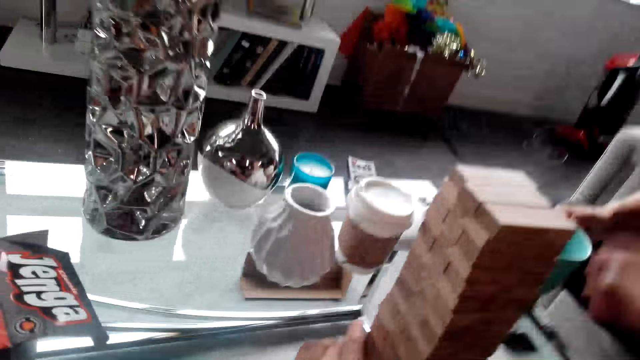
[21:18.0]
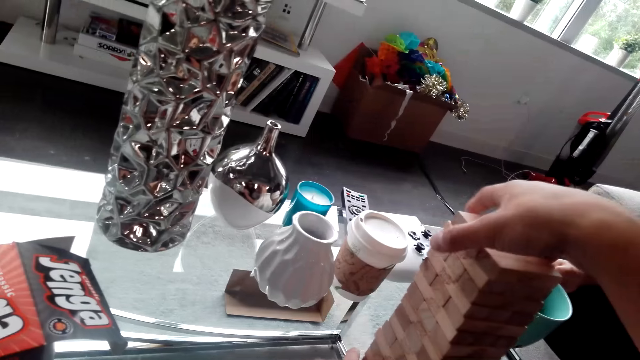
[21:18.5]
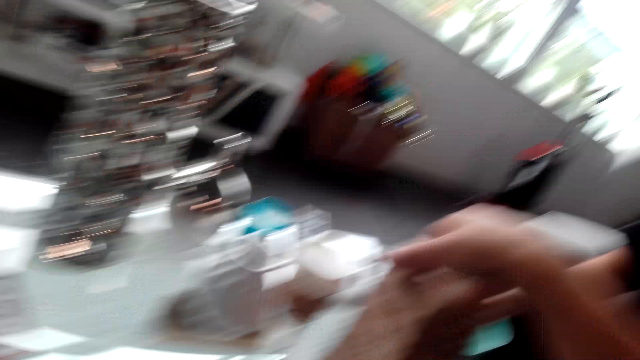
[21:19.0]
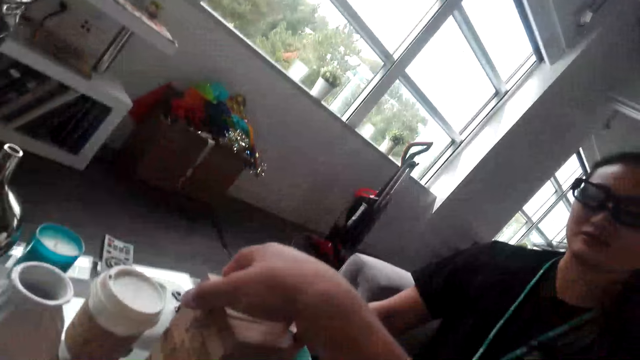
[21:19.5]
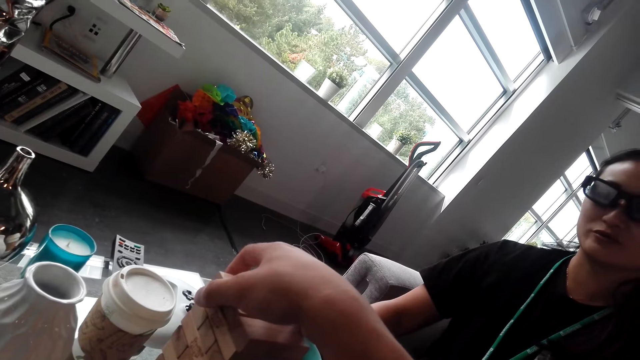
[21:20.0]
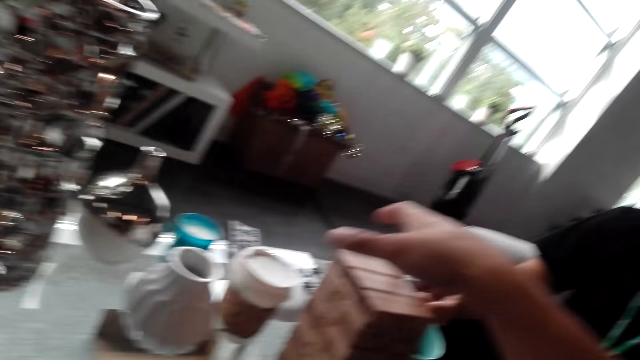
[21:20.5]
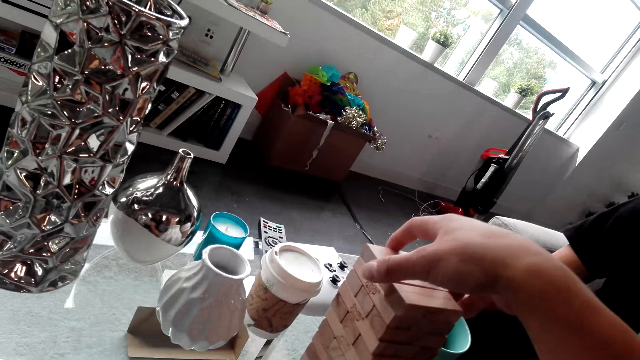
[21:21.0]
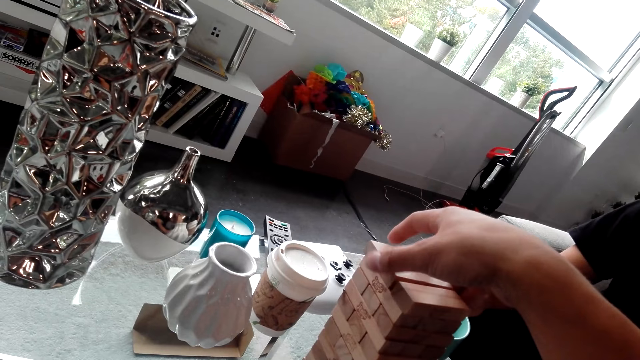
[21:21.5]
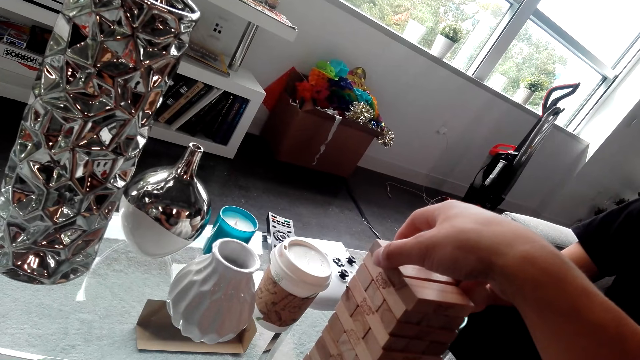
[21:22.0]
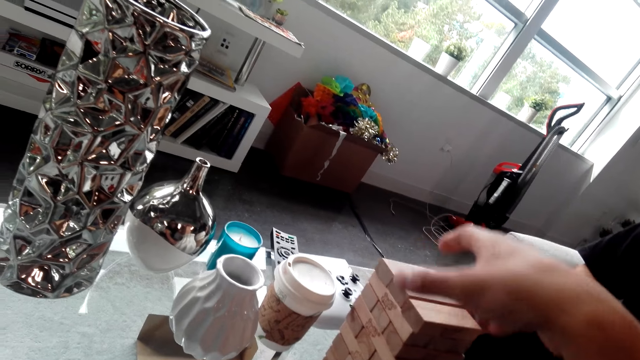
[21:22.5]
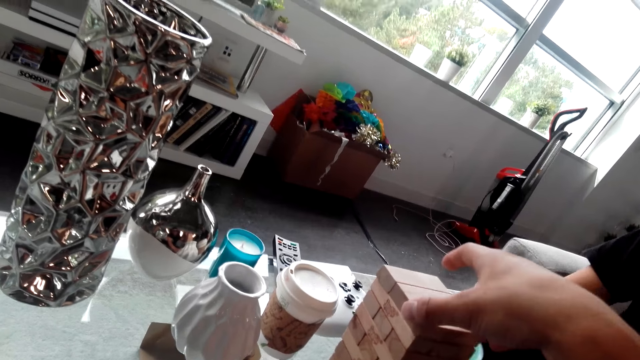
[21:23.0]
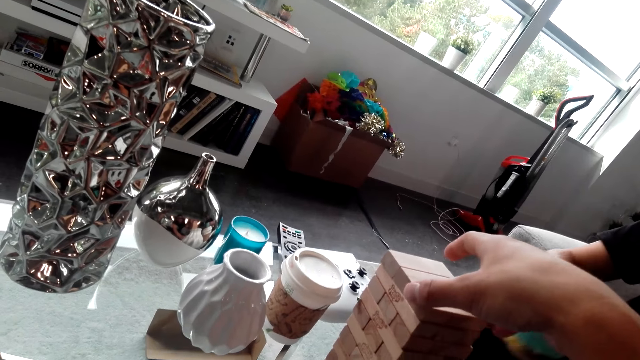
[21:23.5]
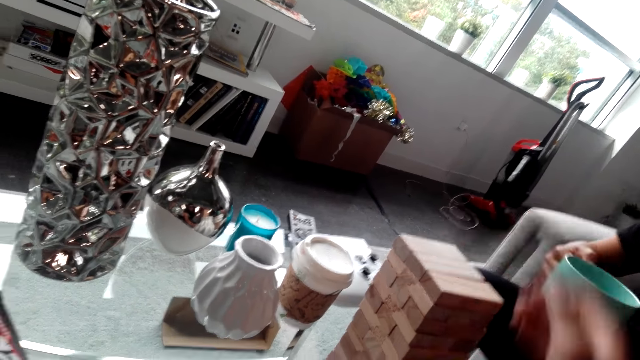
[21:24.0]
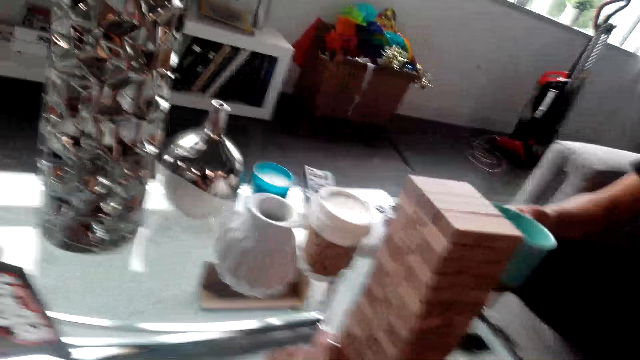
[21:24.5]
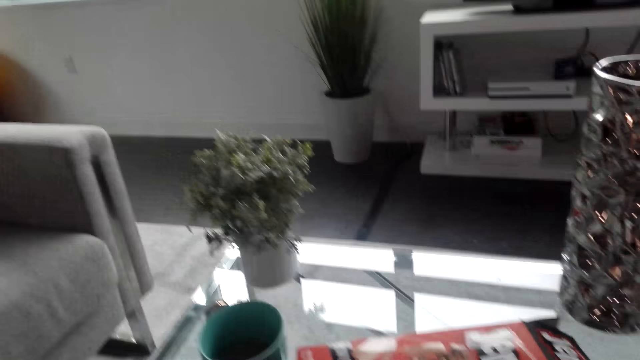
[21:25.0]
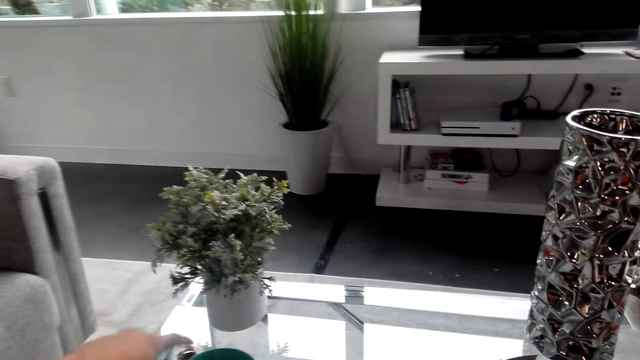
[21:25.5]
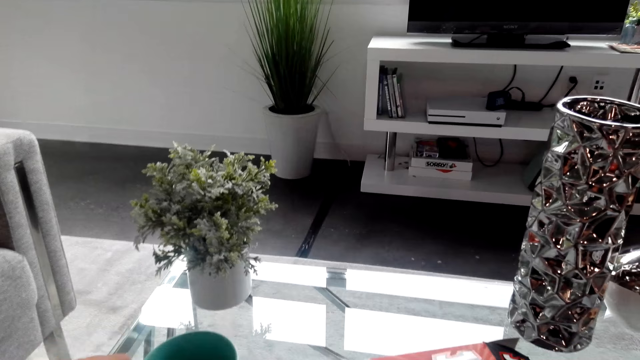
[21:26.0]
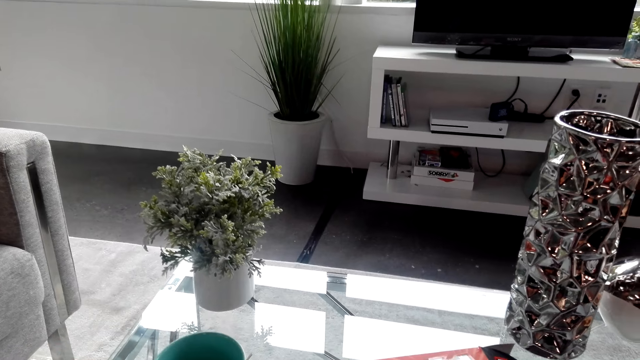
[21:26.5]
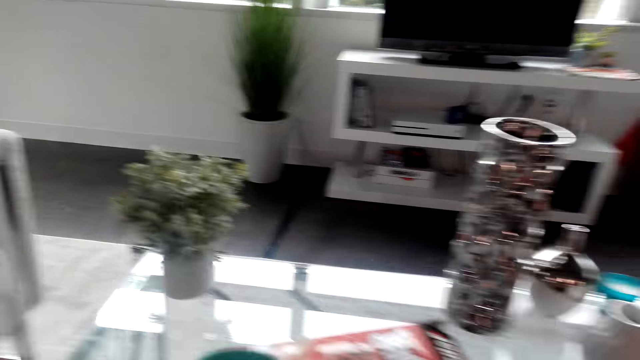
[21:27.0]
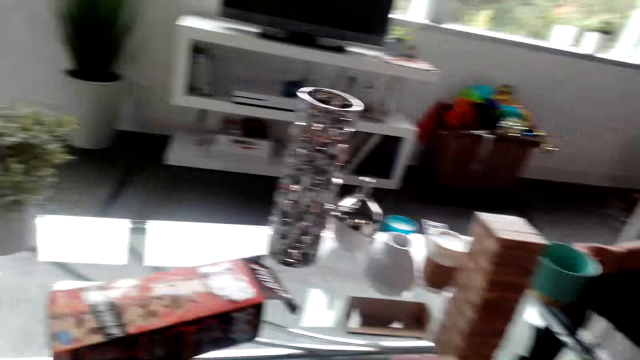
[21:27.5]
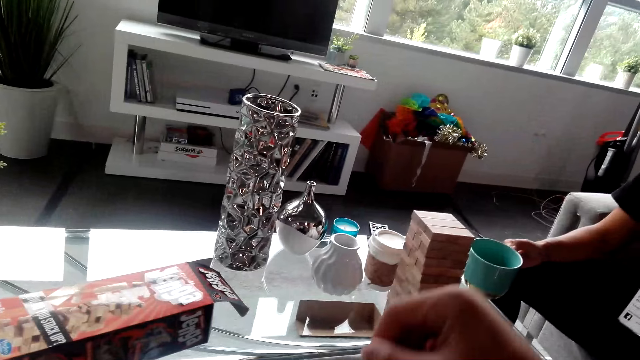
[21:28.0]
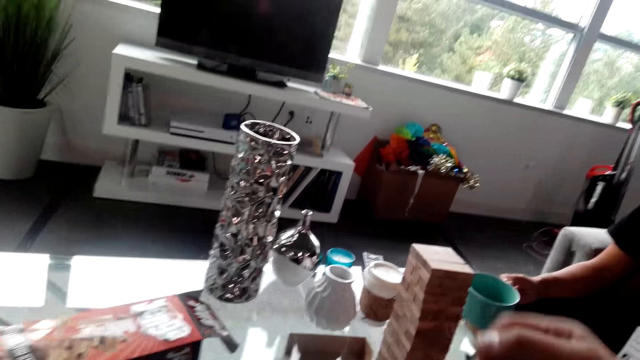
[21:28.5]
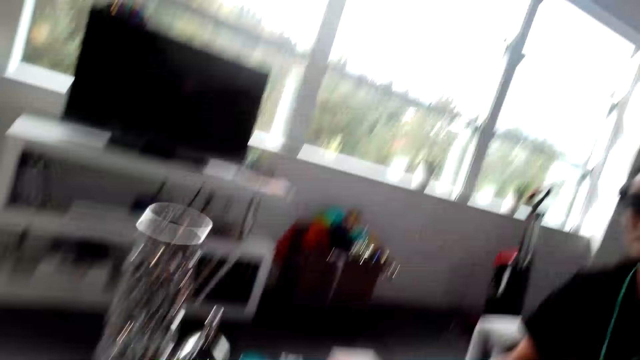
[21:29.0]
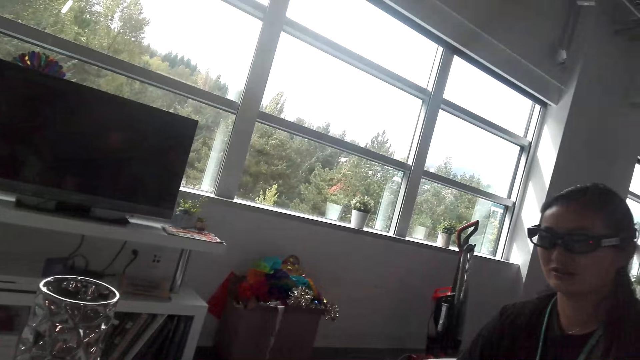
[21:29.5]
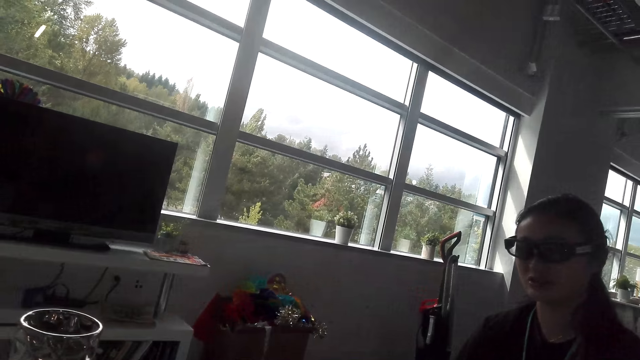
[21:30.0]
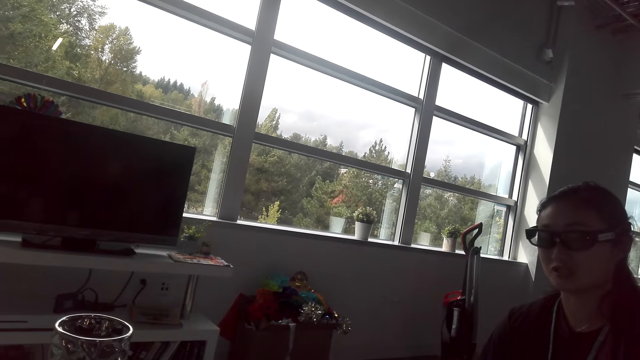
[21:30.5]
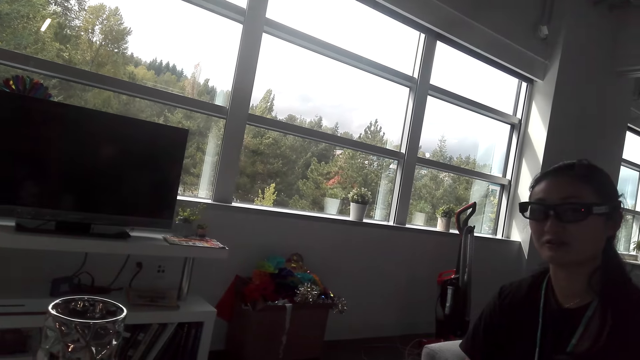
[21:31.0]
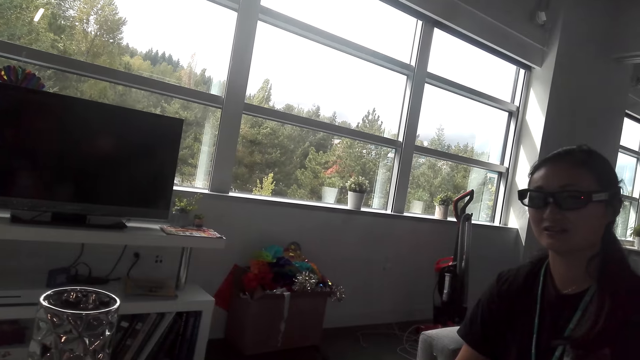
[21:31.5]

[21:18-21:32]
The camera wearer organizes the jenga game blocks. A person holds the cup of coffee. The camera wearer picks up the cup of coffee. They stir the coffee.

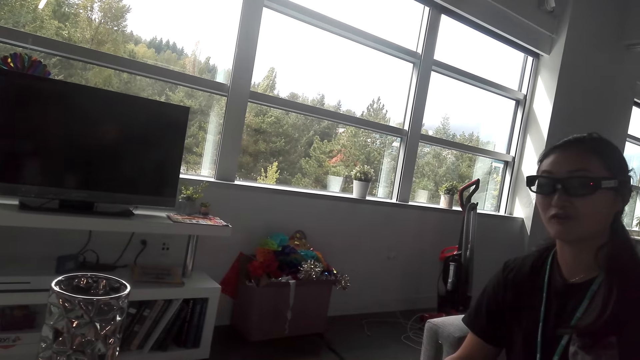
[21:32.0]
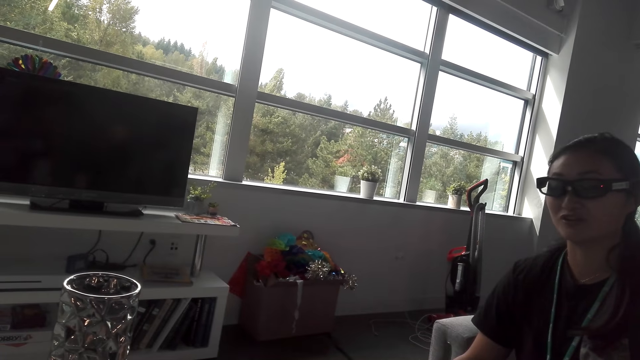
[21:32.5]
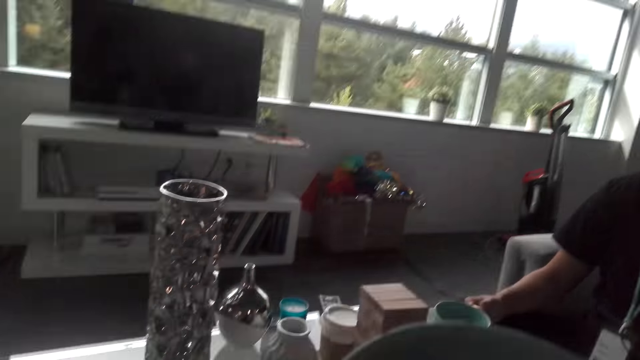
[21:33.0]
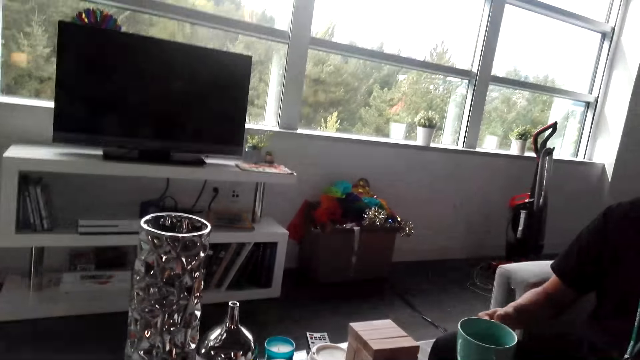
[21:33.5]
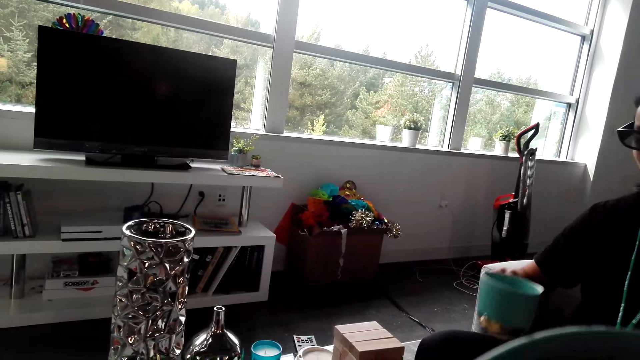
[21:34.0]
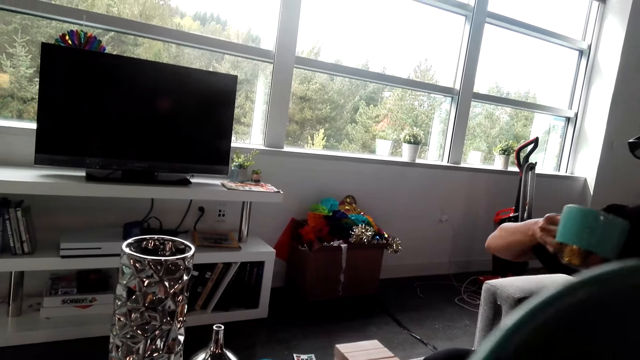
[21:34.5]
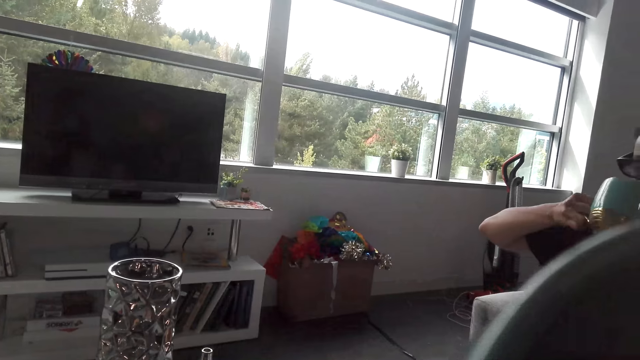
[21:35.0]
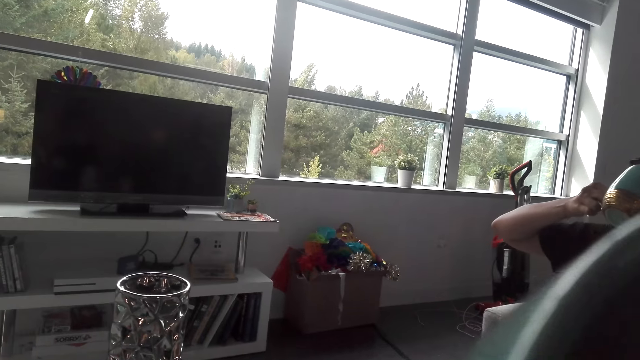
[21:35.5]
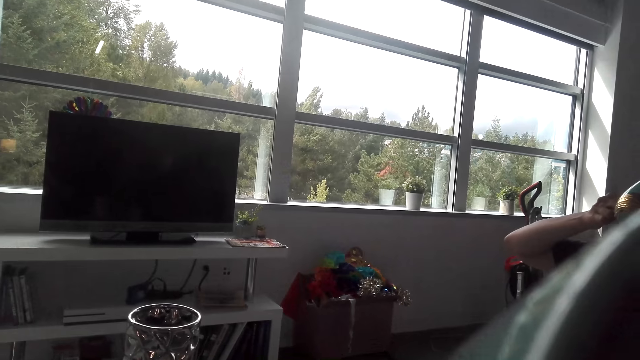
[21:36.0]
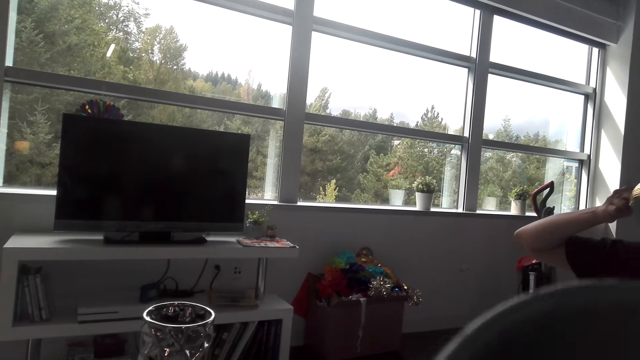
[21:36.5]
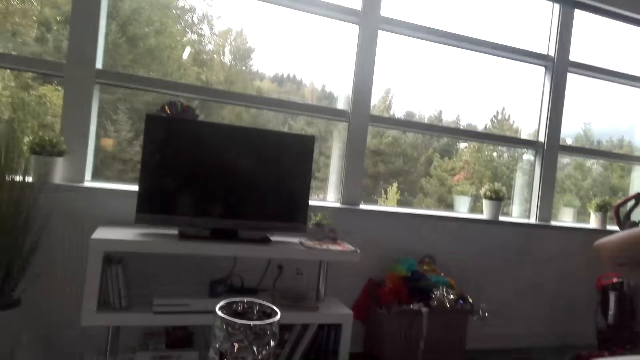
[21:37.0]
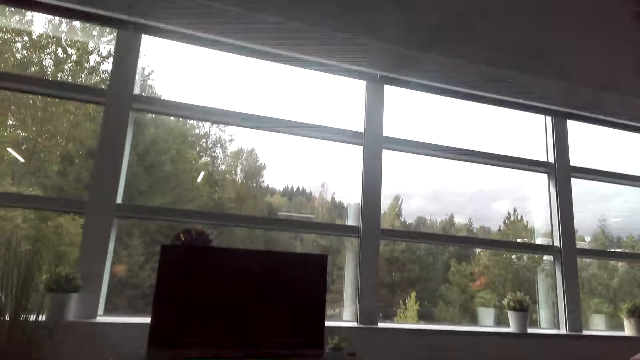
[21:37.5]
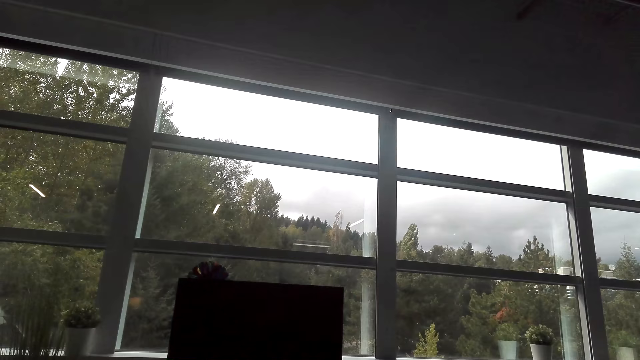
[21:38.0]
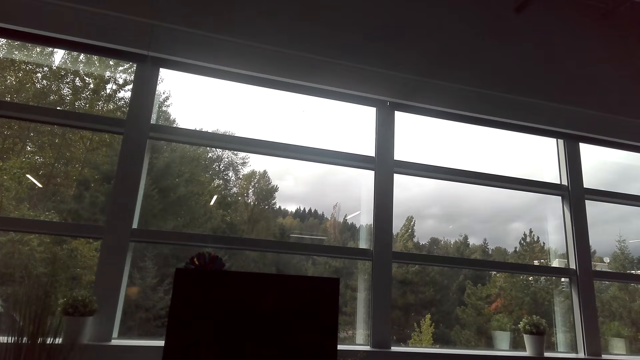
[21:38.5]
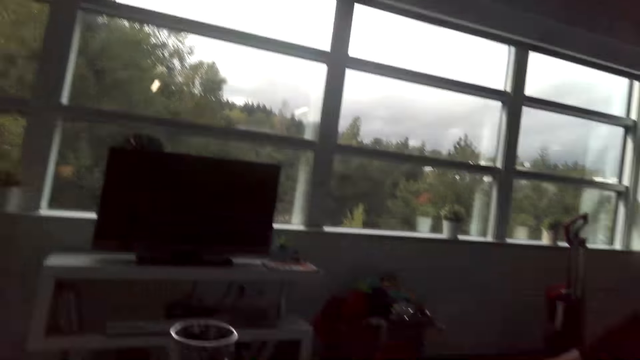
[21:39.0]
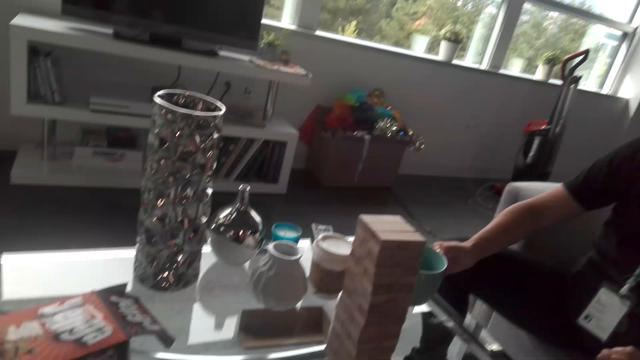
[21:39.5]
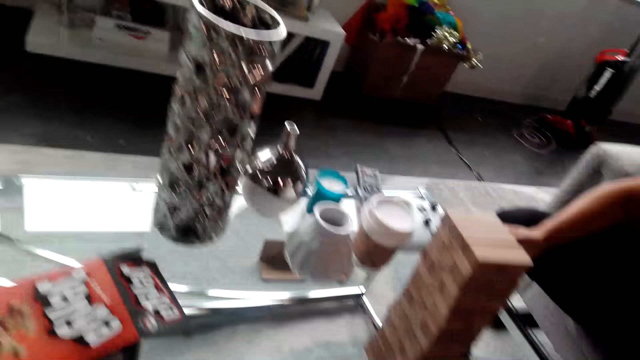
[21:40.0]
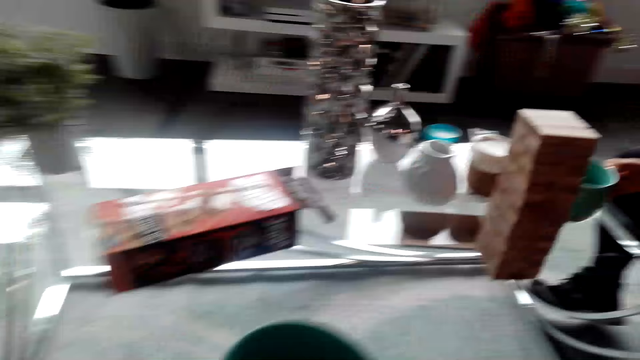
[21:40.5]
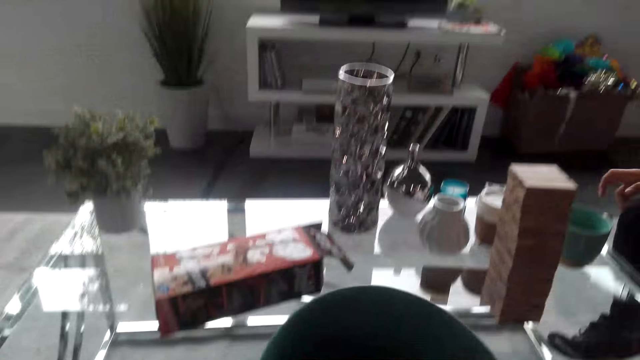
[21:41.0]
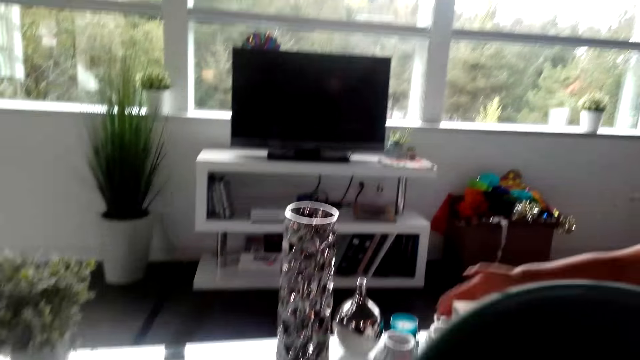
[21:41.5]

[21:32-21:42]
The camera wearer sips the coffee. A woman drinks the coffee. The woman drops the cup of coffee.
